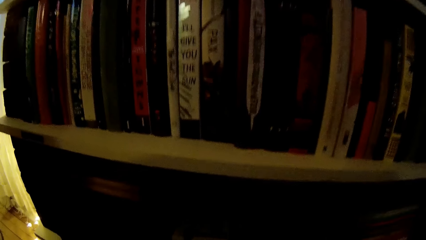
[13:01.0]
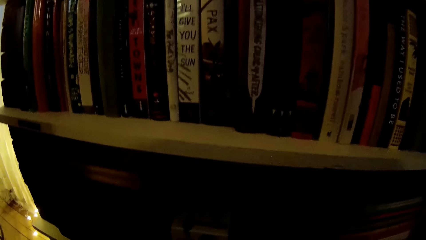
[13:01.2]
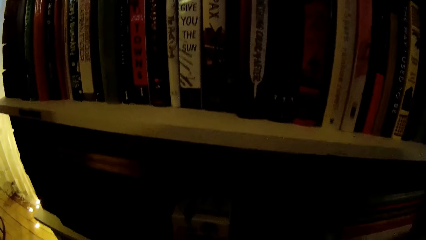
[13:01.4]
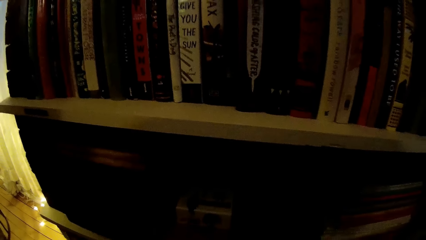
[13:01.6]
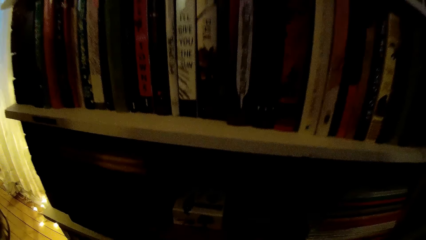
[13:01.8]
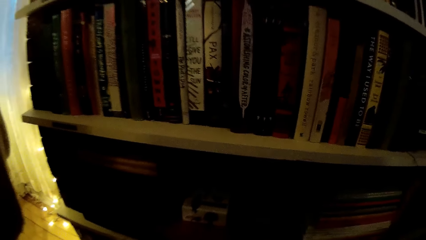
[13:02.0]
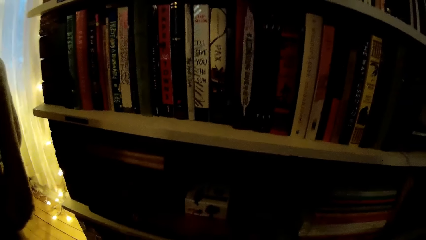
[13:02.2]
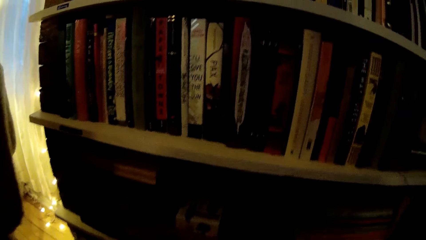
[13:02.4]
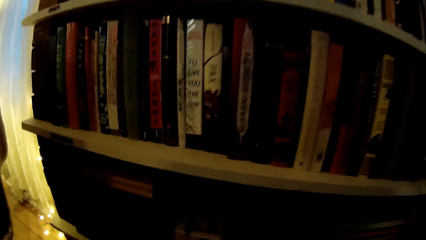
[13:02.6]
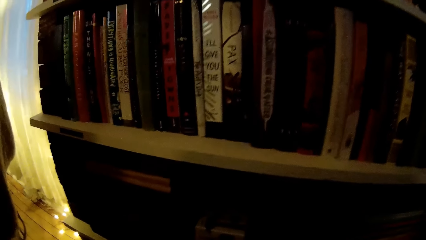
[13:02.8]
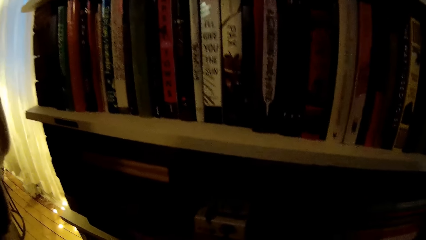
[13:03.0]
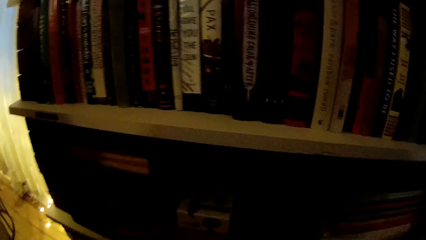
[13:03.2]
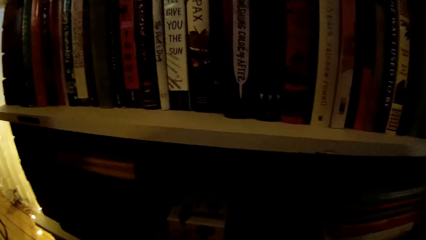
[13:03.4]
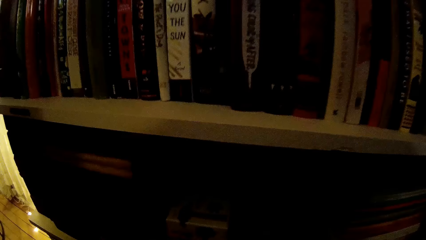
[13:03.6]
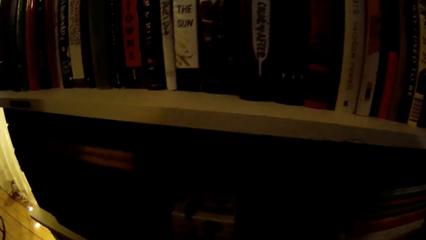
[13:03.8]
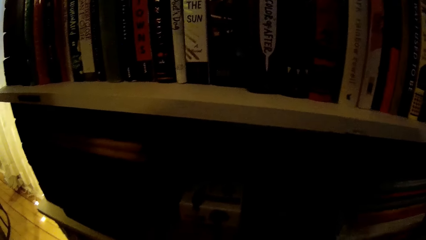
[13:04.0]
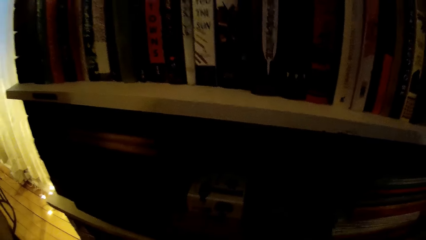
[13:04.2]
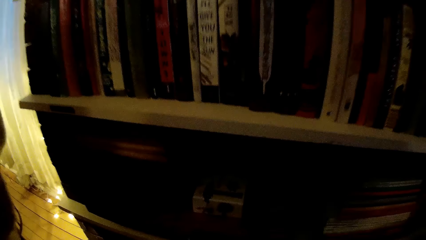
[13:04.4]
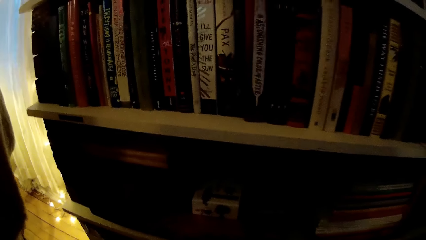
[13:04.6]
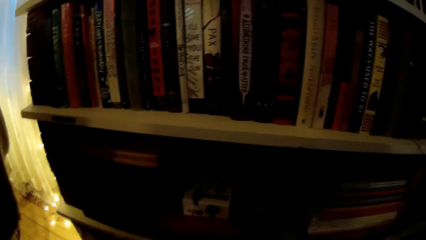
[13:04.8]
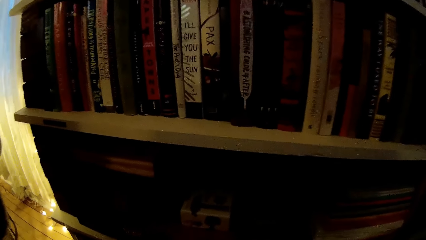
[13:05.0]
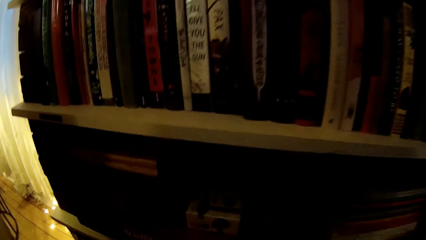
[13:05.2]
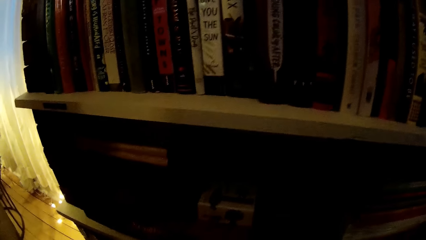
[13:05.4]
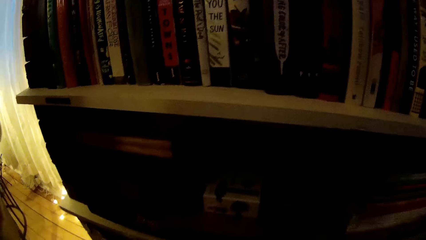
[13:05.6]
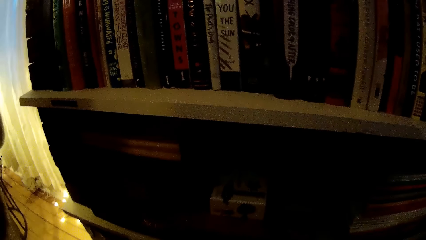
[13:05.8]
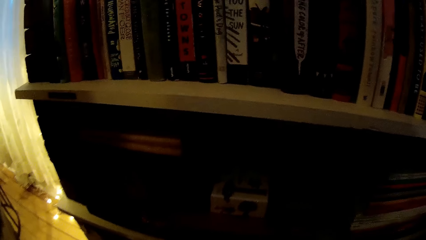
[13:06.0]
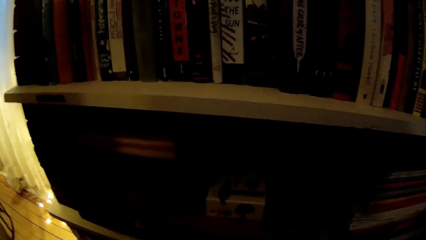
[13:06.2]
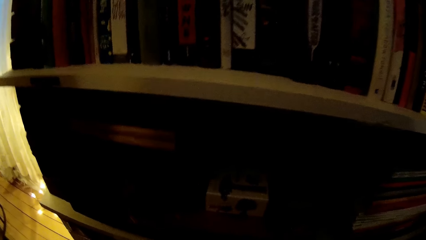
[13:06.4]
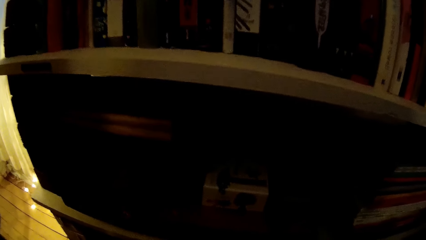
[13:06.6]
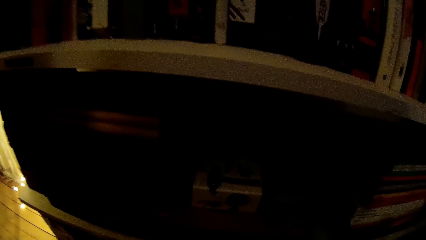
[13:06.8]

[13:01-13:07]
The camera wearer looks on the books.

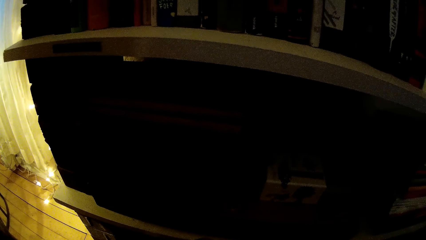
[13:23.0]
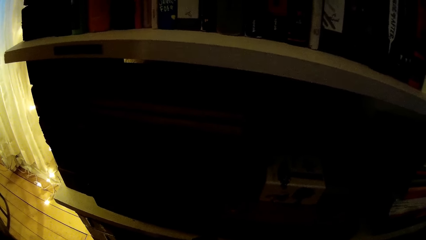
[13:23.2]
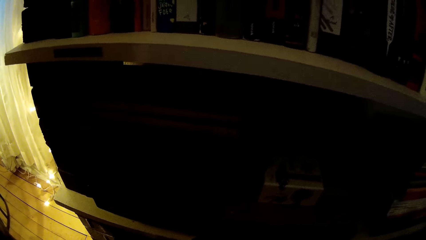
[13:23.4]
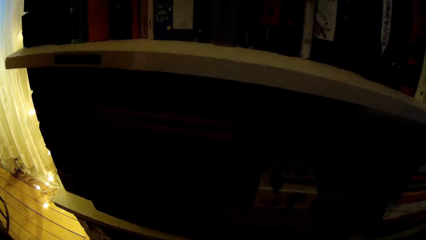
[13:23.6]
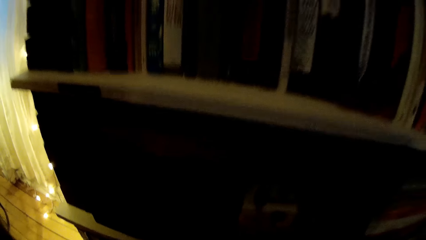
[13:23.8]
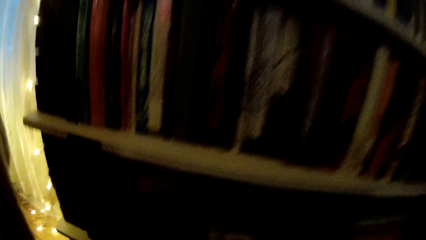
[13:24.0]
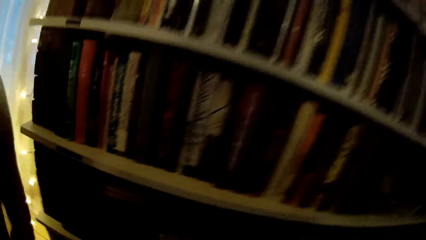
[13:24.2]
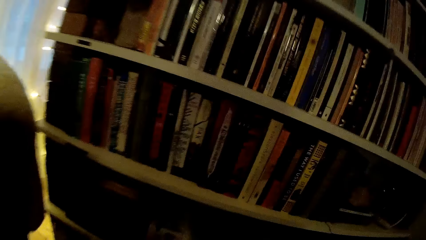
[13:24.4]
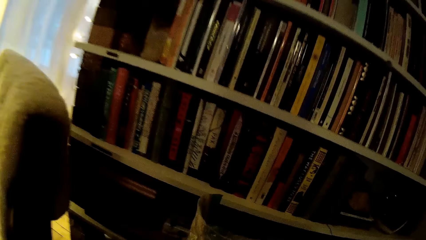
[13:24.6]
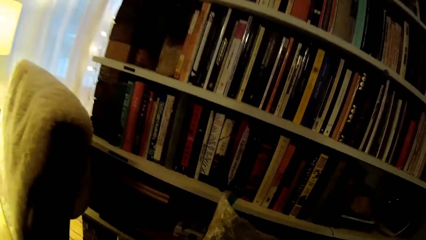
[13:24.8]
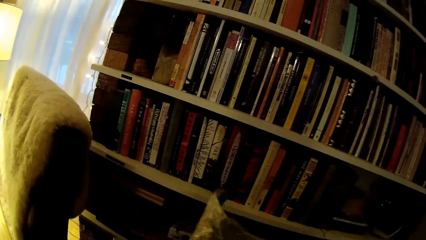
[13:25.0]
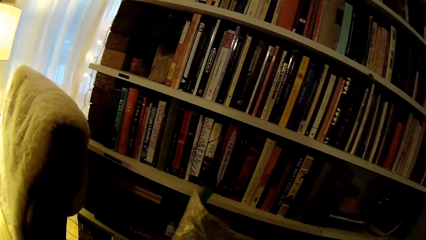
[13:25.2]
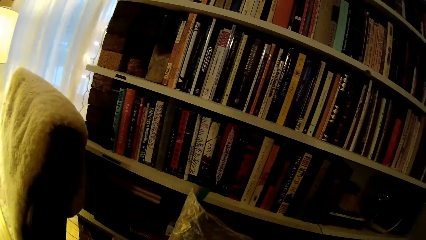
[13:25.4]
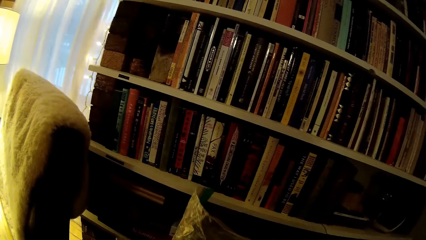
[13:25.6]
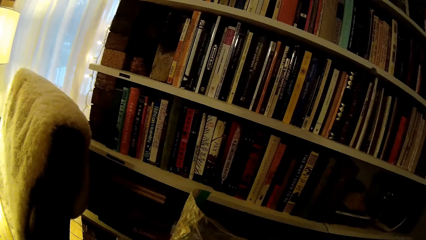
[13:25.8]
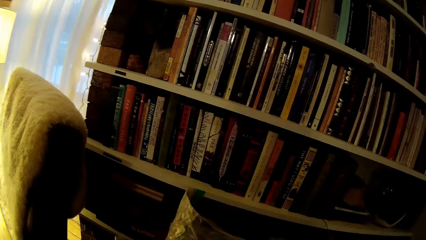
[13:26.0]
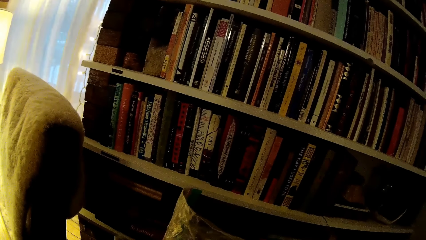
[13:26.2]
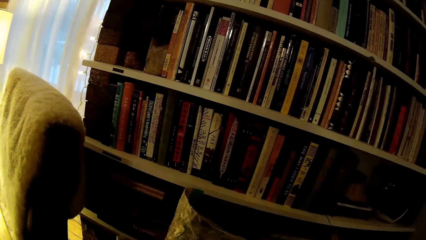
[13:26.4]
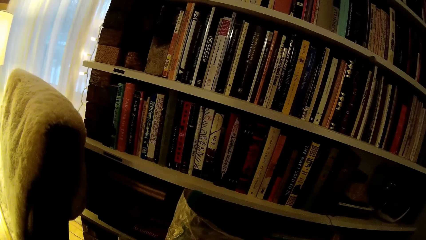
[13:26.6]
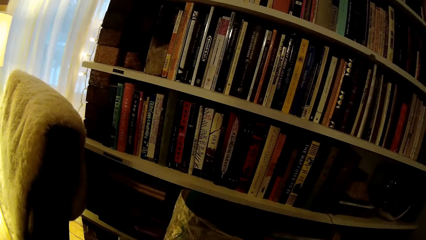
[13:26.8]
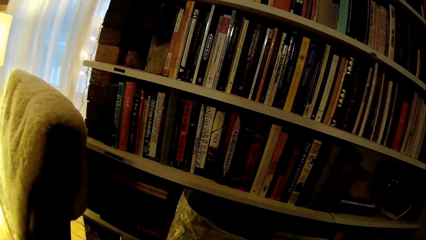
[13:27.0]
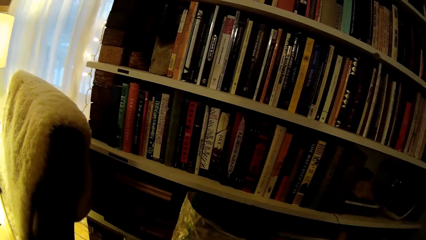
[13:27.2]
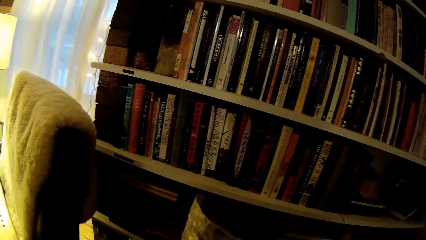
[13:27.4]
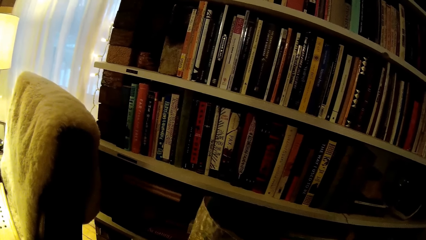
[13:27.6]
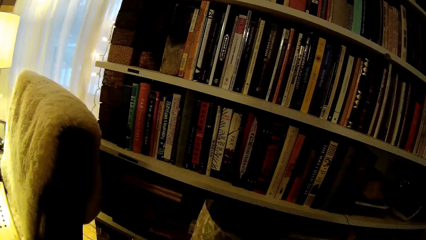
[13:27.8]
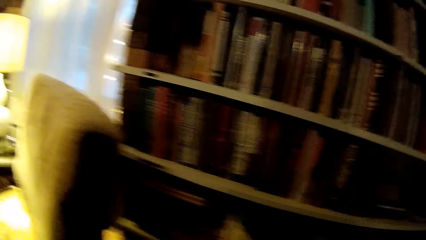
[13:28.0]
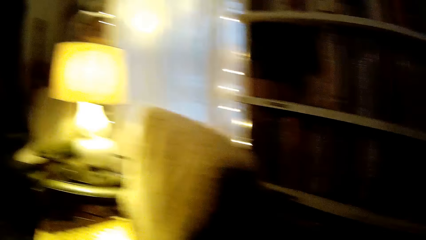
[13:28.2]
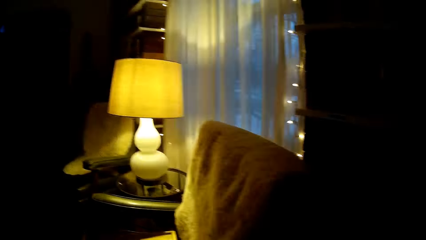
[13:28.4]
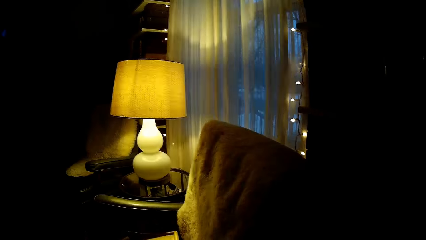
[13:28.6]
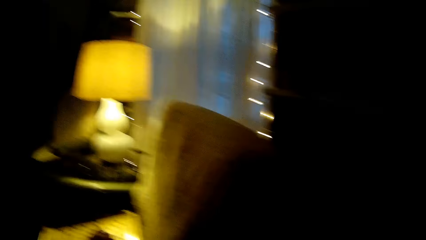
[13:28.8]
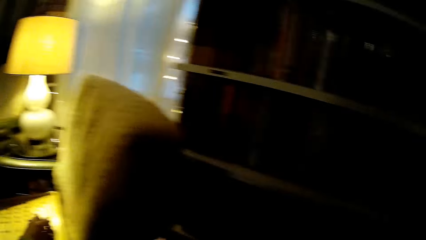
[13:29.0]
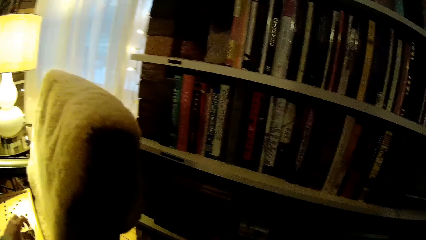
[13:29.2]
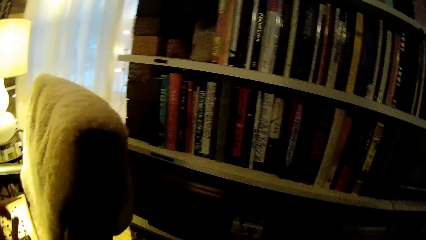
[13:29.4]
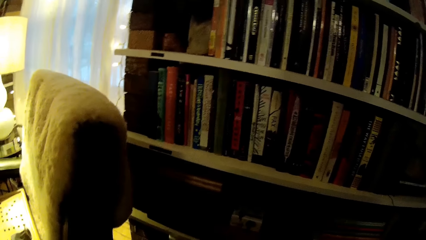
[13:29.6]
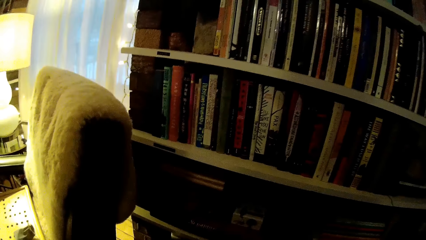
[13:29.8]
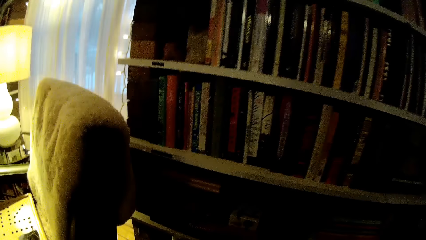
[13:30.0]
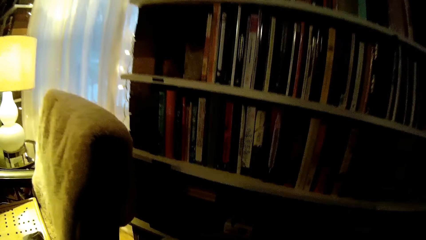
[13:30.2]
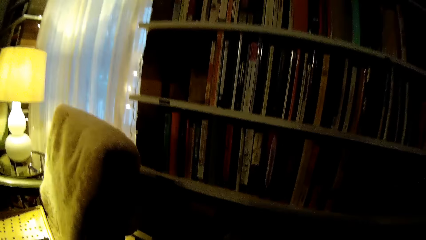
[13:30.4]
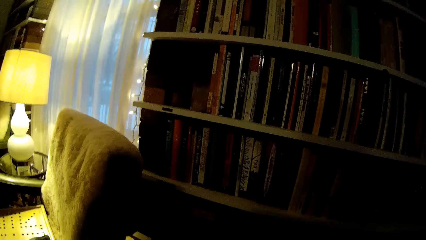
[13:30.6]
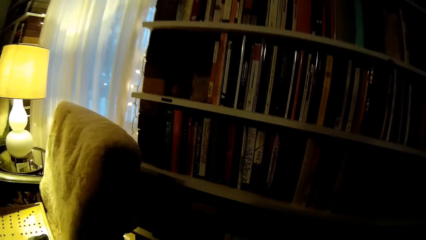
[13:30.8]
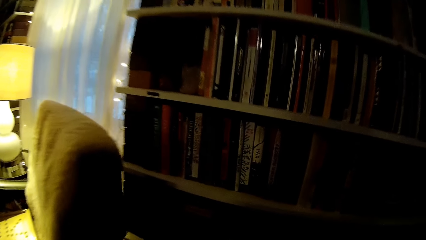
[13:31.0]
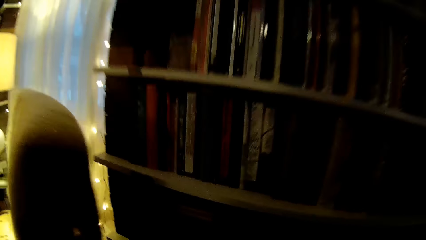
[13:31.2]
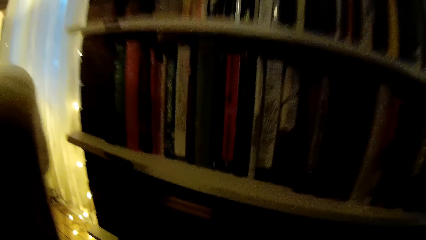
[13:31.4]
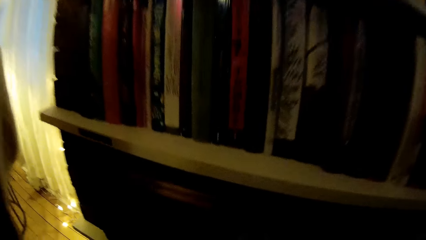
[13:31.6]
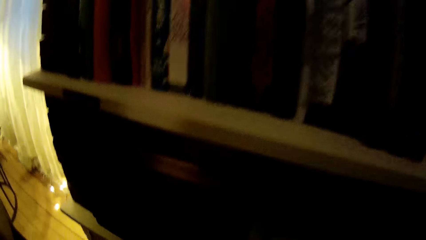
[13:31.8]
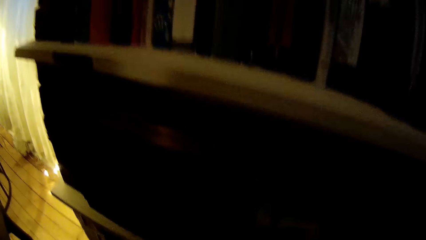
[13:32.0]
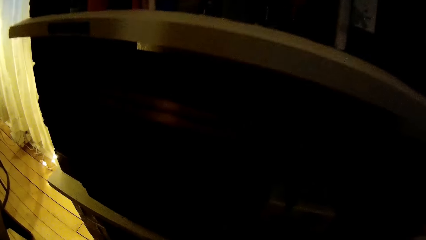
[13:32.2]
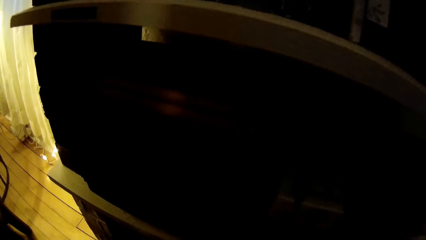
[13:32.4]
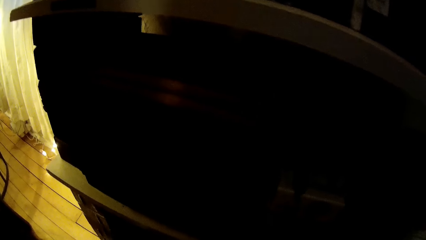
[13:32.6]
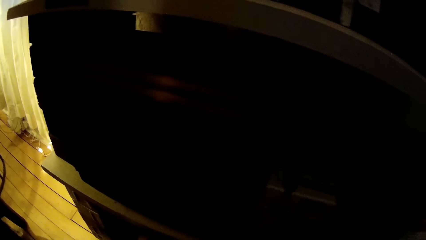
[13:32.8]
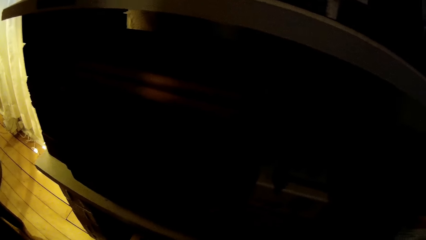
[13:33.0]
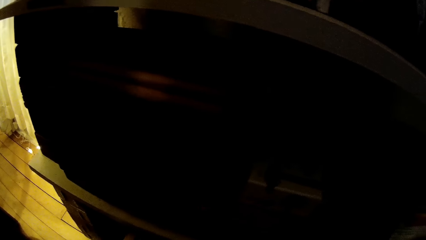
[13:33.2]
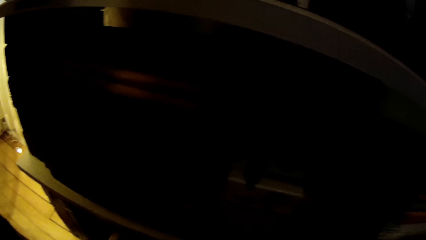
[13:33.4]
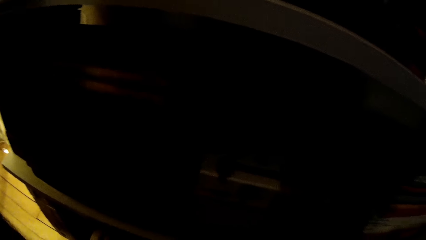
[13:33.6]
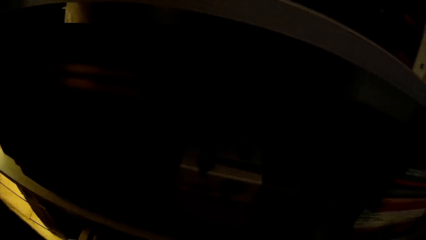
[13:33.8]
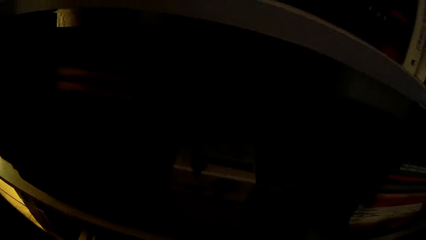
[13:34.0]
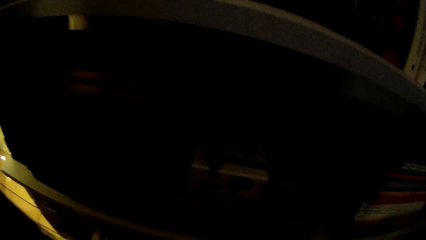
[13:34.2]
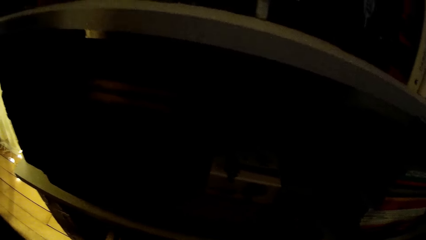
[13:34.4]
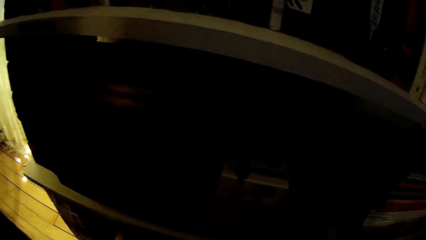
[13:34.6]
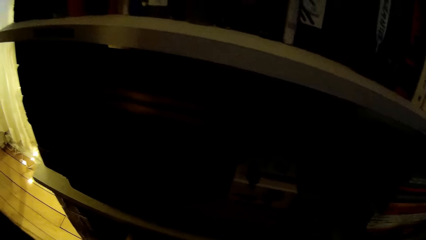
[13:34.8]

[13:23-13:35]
The camera wearer picks up a plastic bag on the floor with her left hand. She drops a paper on the board on the chair with her left hand.
